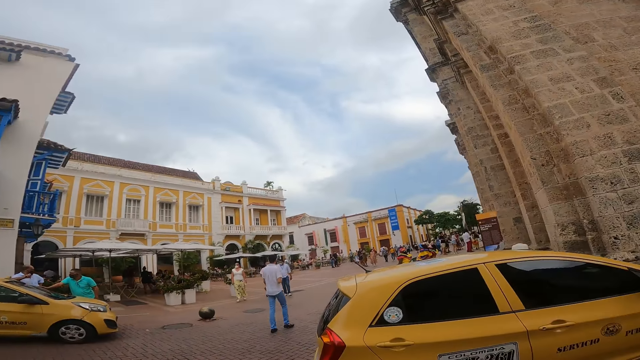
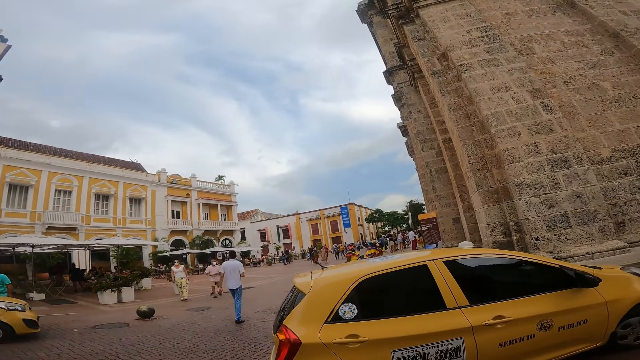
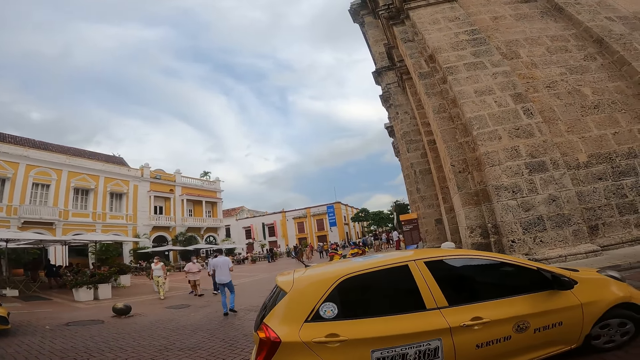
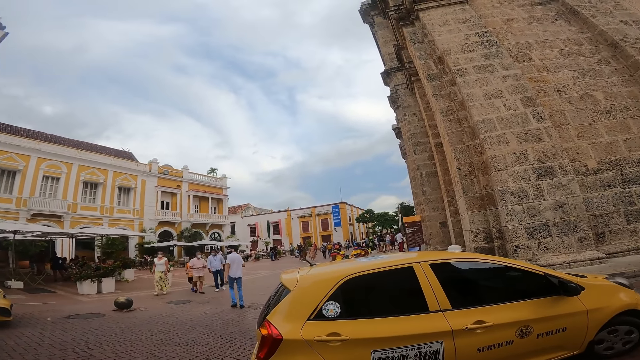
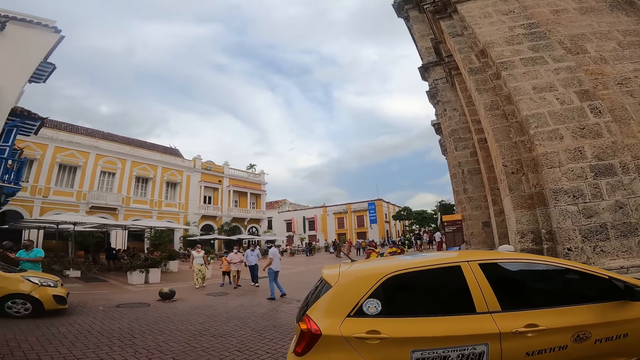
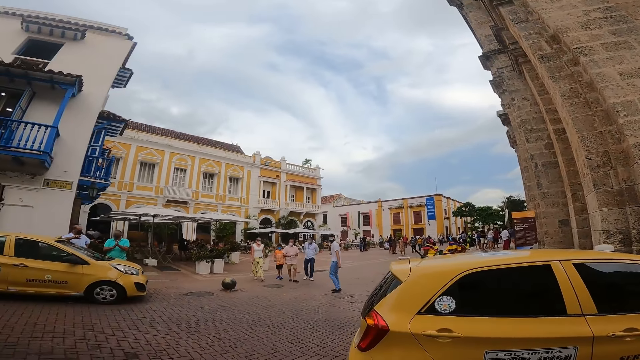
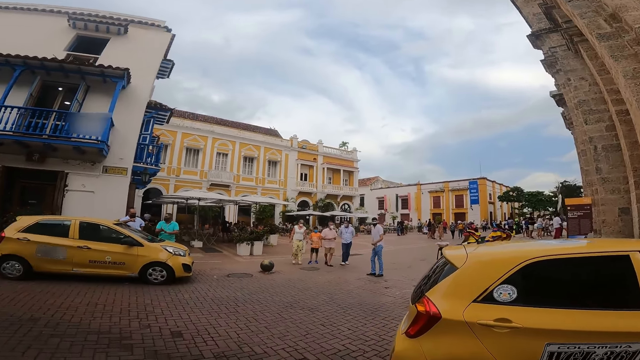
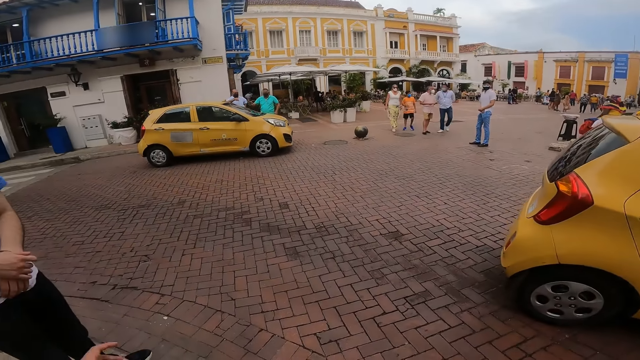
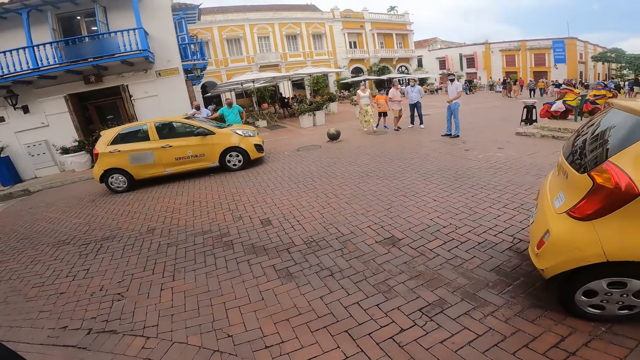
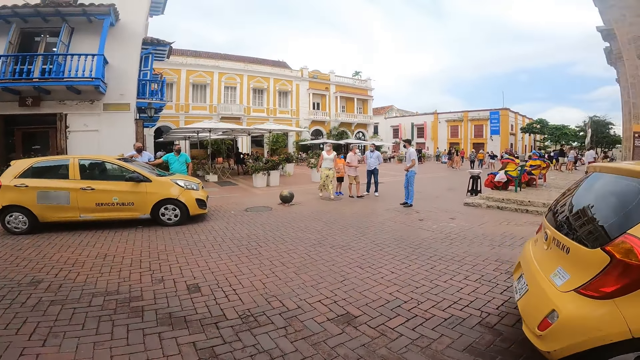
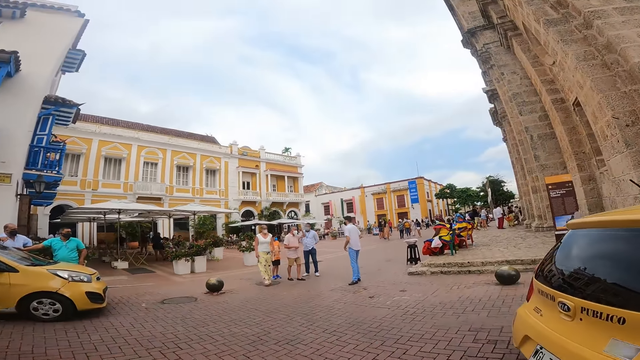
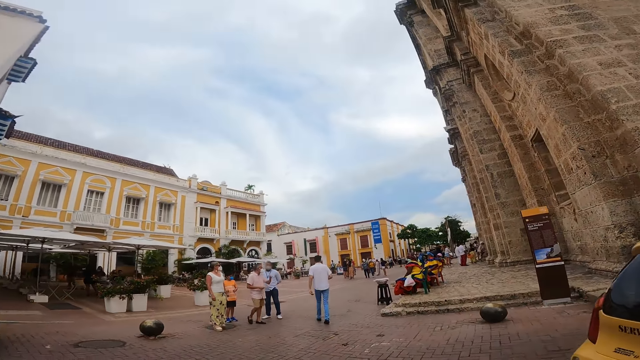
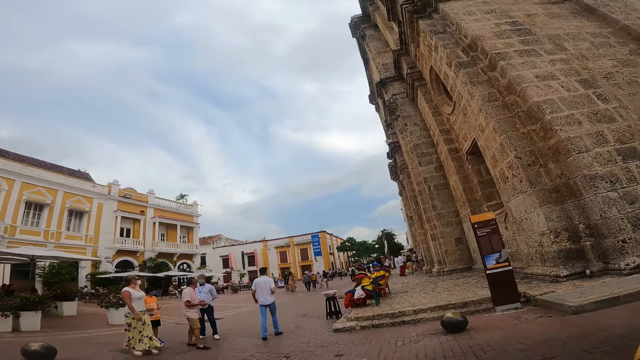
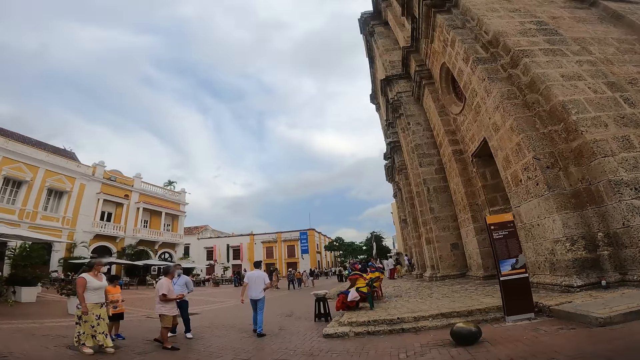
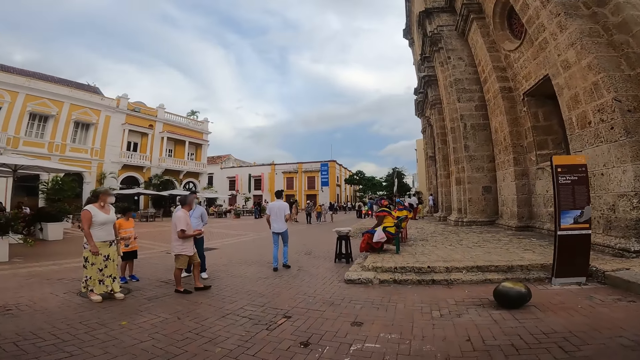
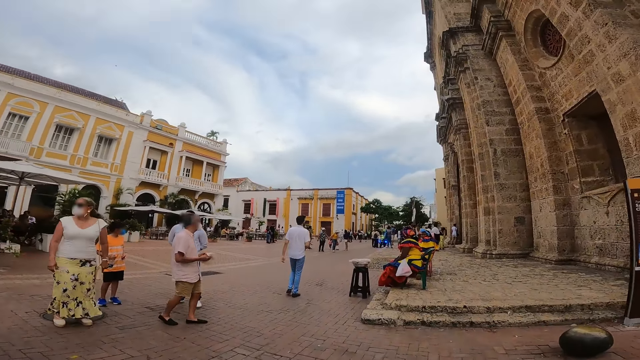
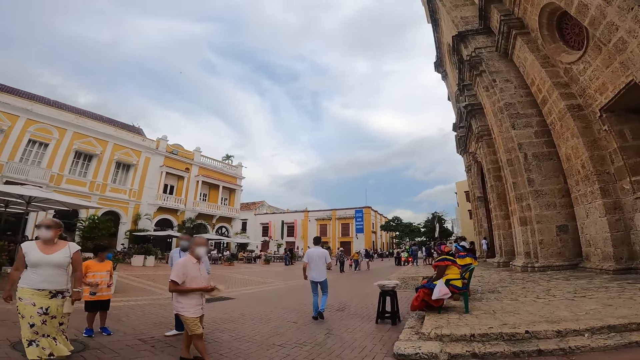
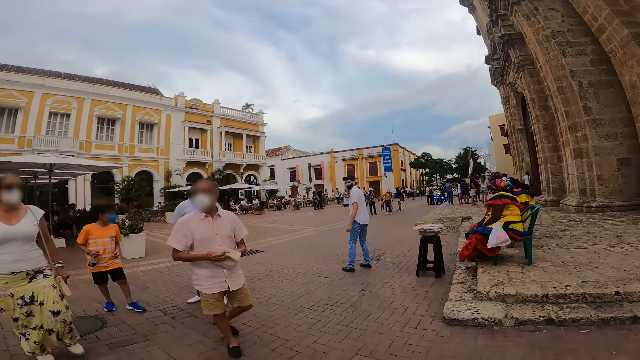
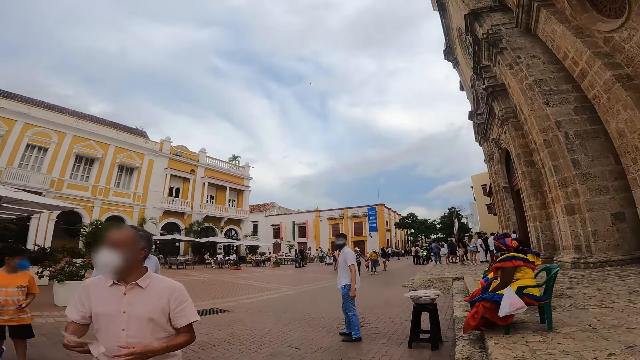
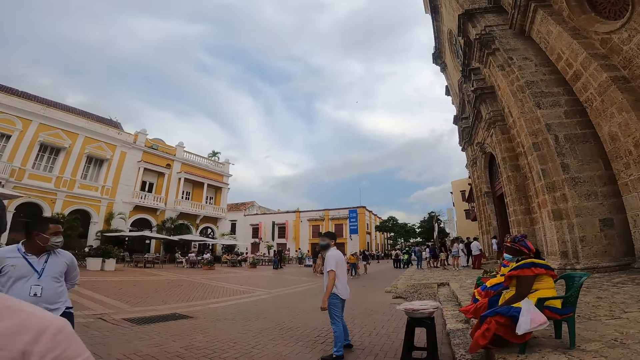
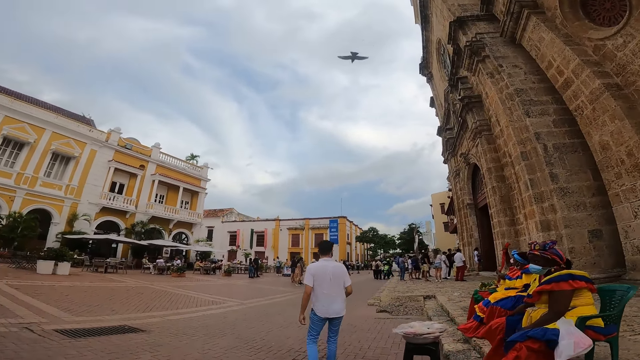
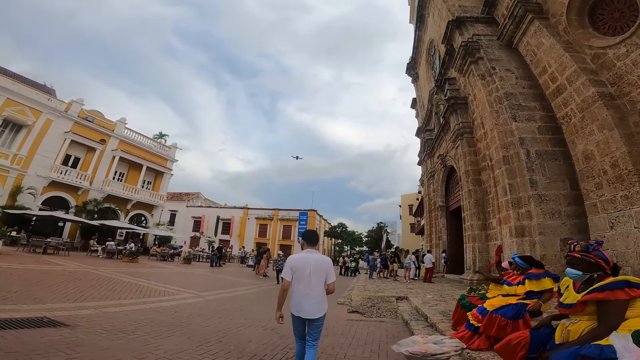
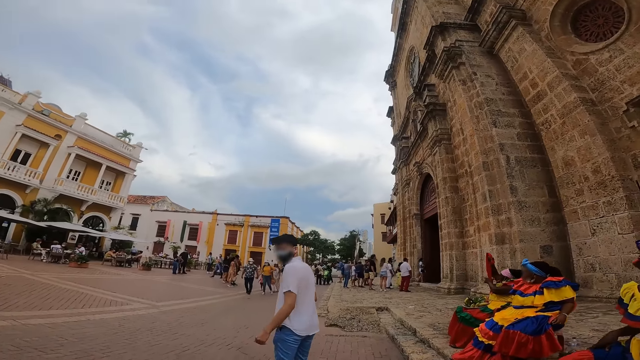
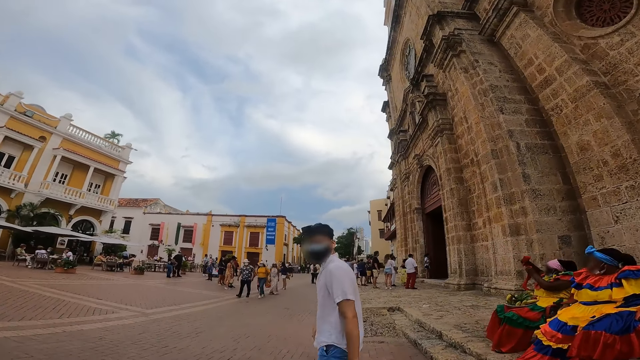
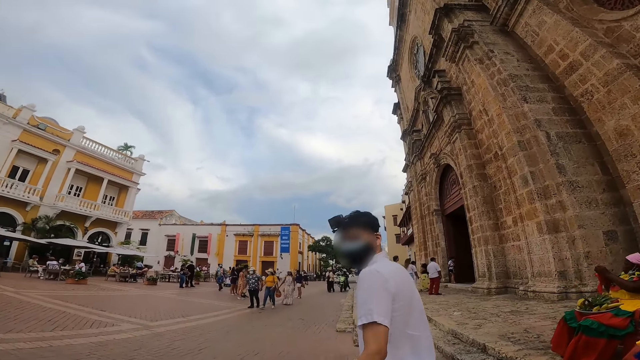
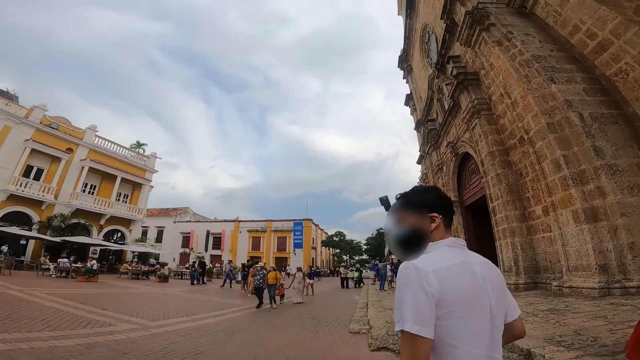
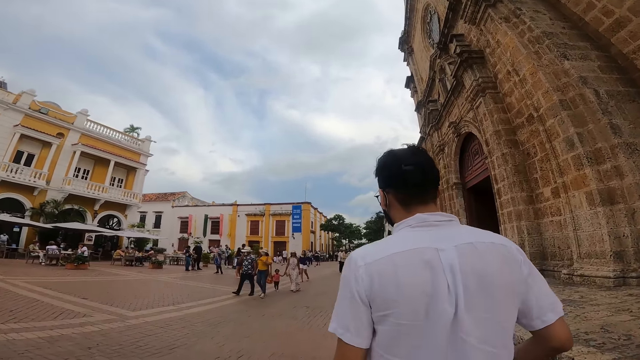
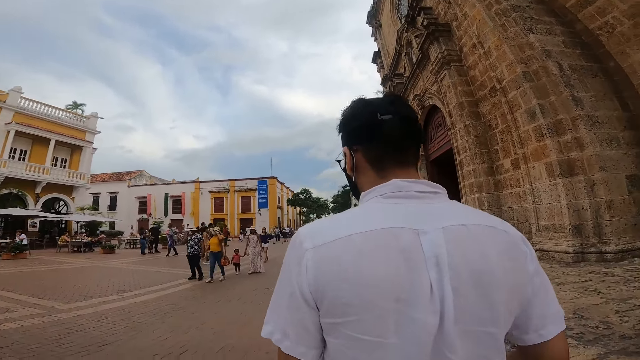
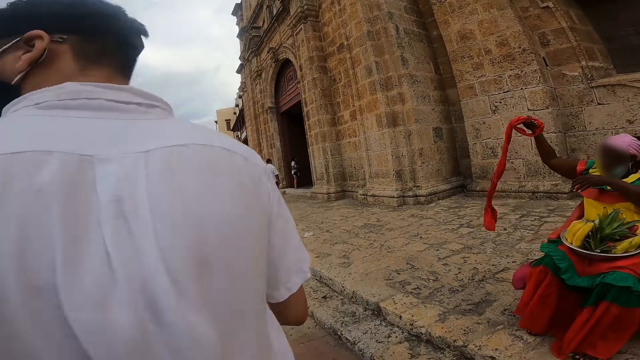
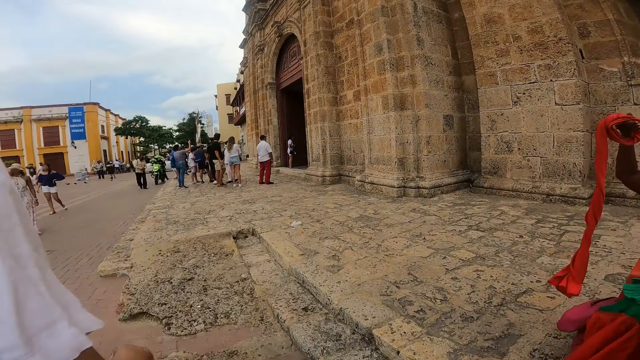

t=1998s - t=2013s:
The camera wearer looks at the car on the road. They cross a road with the group of people. They look at the road. They look at the pedestrians on the road. They walk past a man, walk past another man, and walk past a woman. They look at a person.

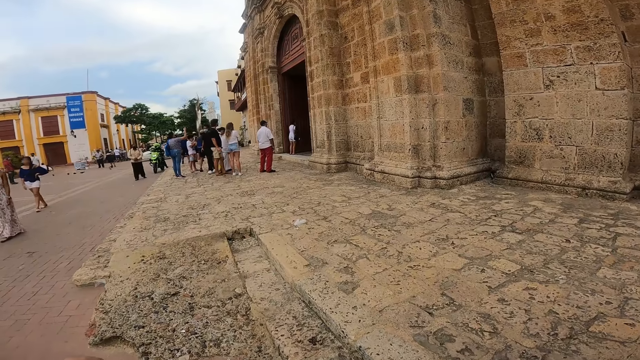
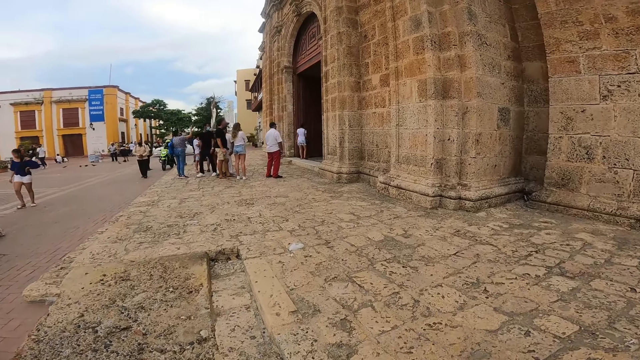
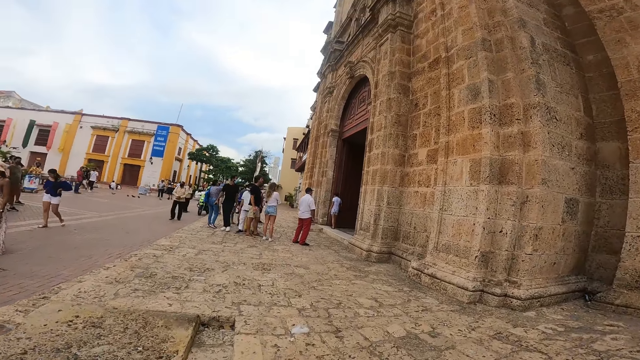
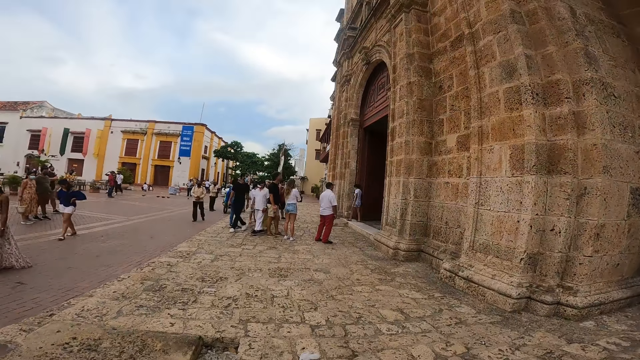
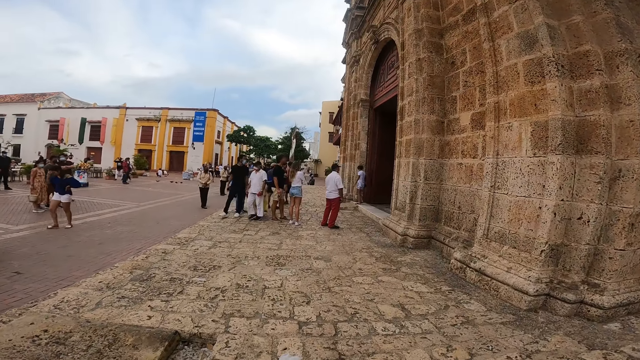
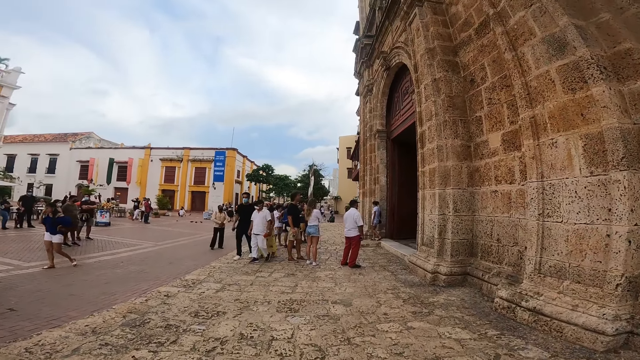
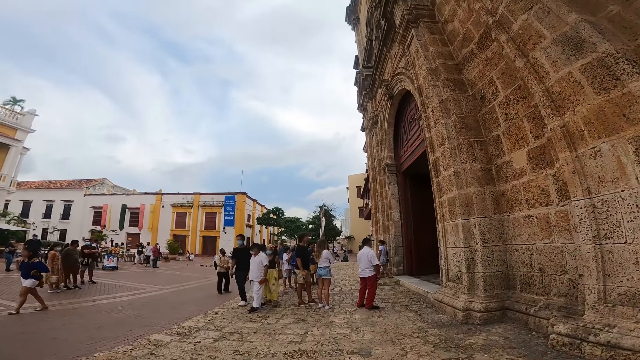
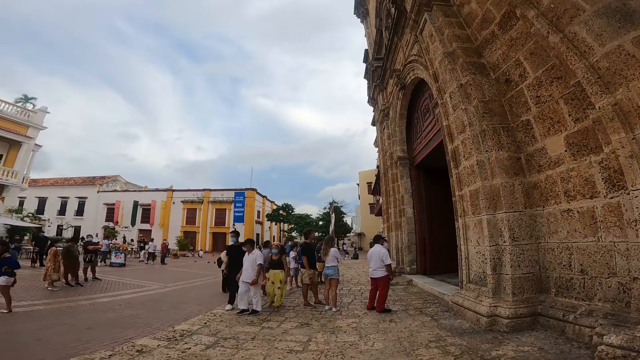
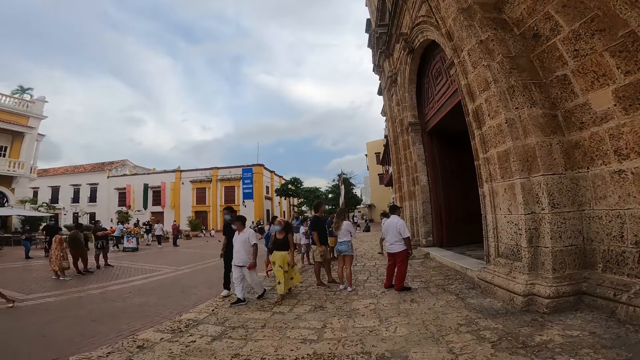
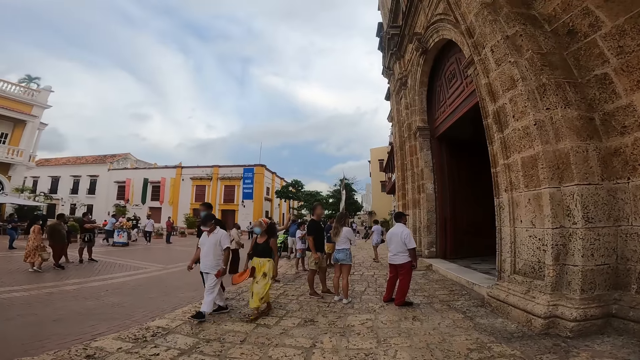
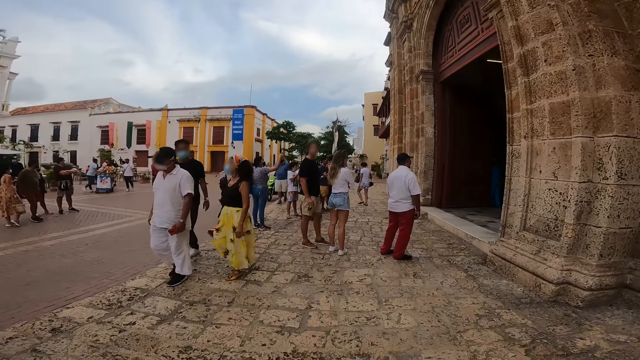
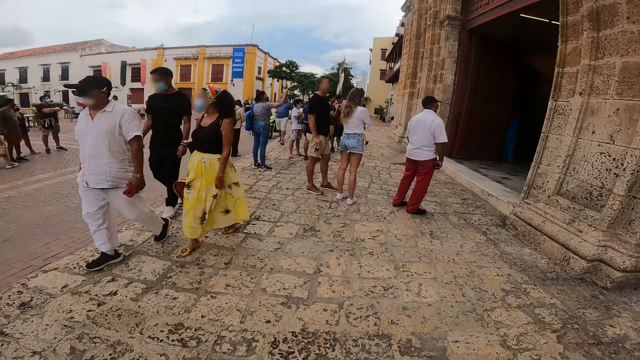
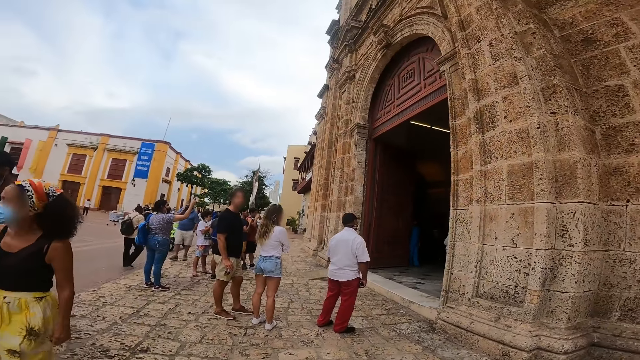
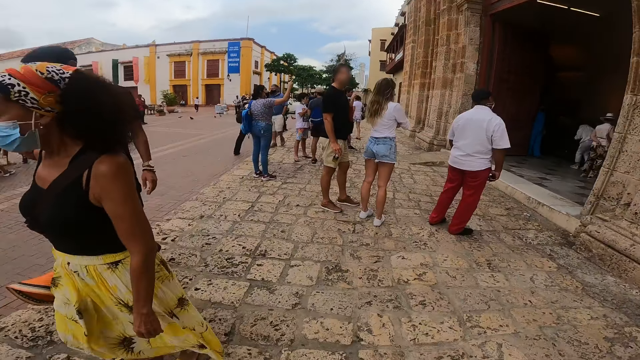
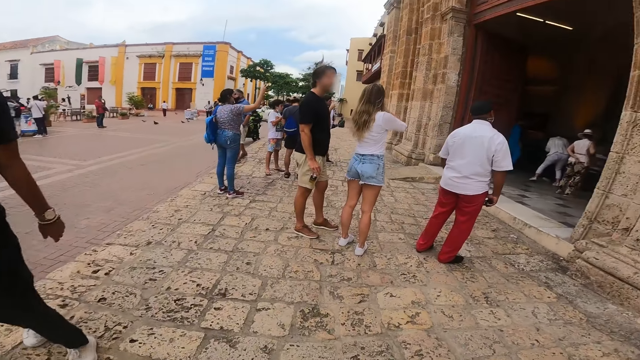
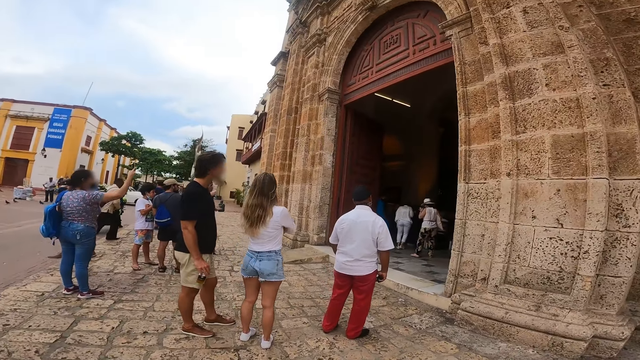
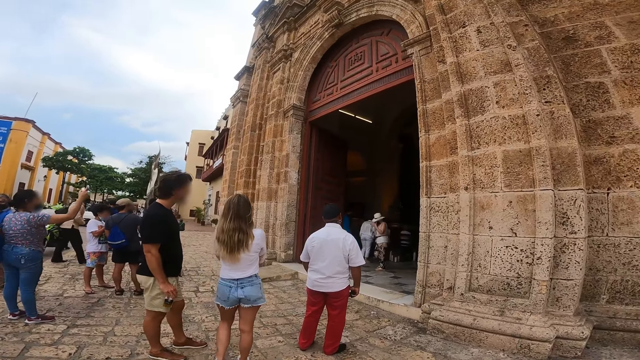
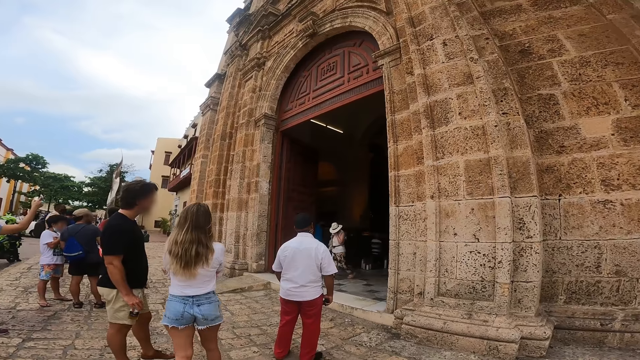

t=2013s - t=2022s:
The camera wearer looks at the pedestrian on the pathway. They walk past a woman and walk past a man.
